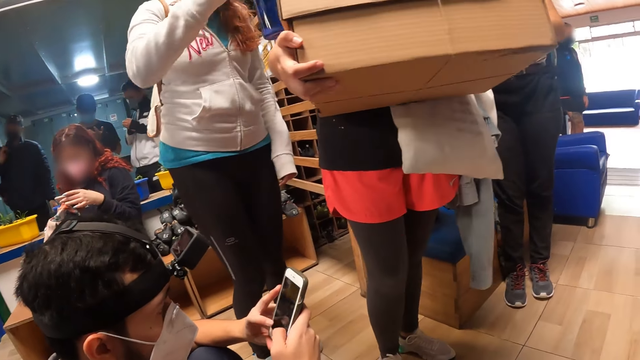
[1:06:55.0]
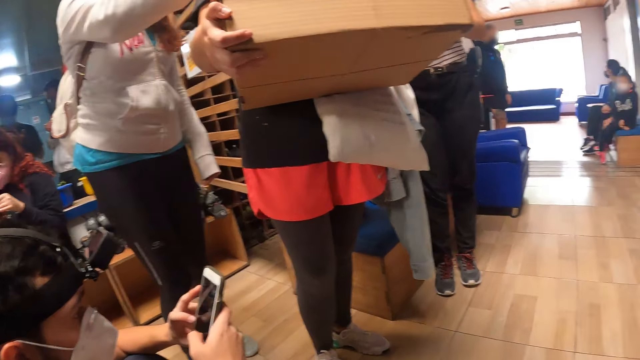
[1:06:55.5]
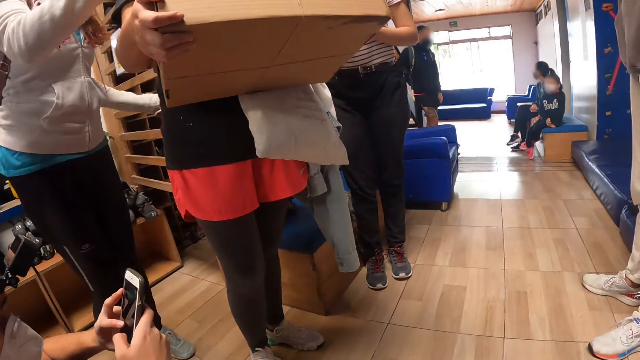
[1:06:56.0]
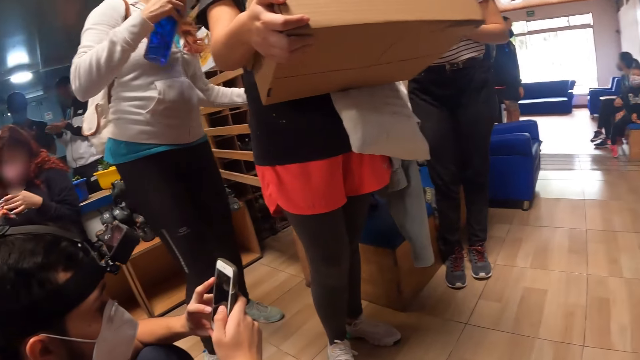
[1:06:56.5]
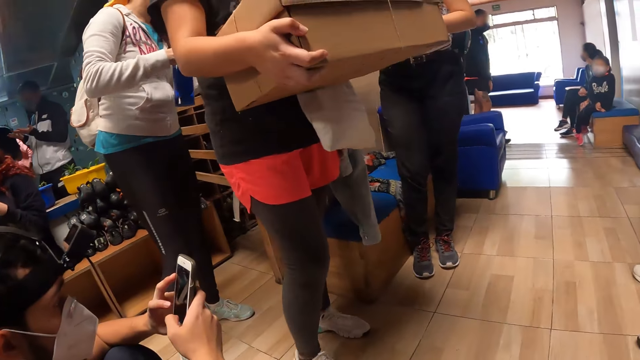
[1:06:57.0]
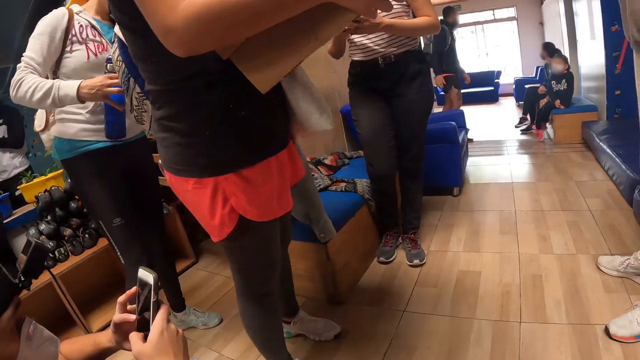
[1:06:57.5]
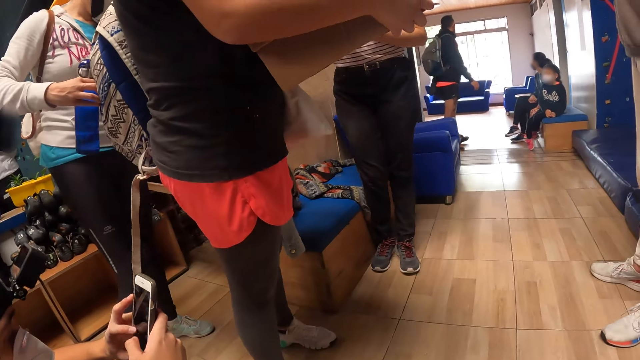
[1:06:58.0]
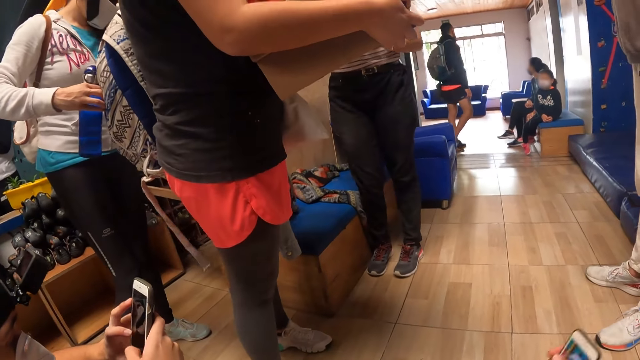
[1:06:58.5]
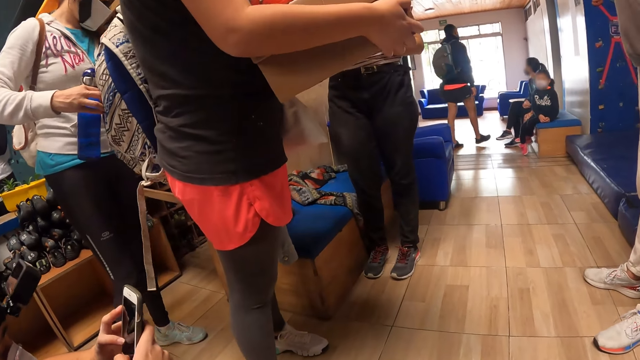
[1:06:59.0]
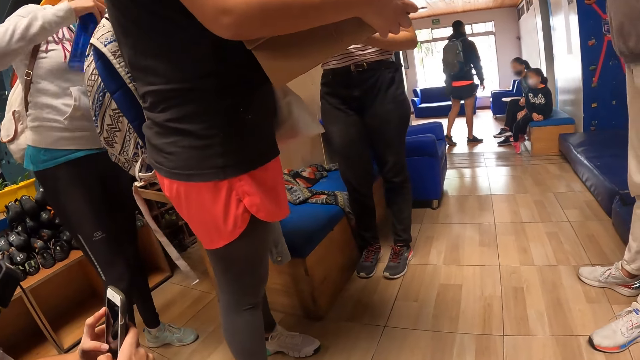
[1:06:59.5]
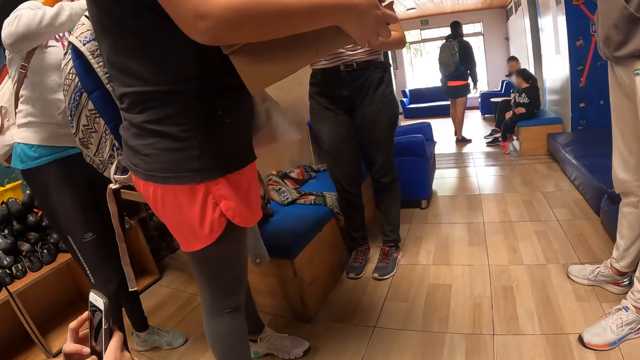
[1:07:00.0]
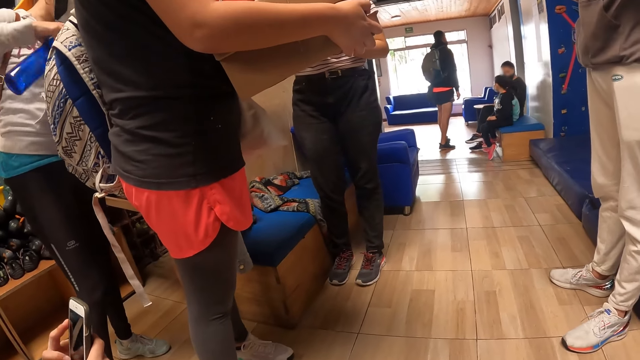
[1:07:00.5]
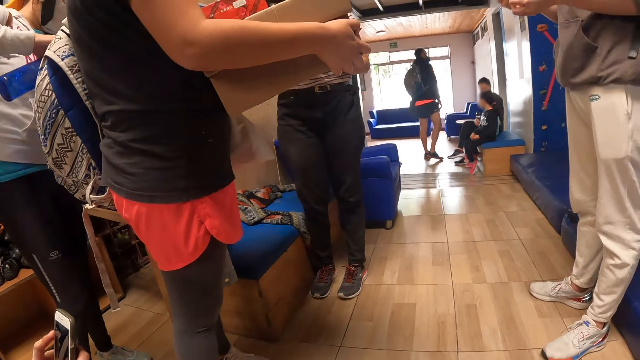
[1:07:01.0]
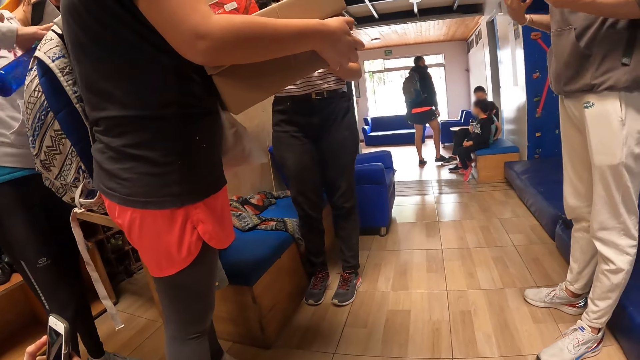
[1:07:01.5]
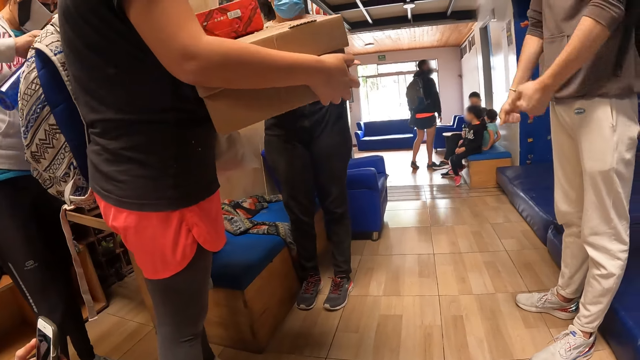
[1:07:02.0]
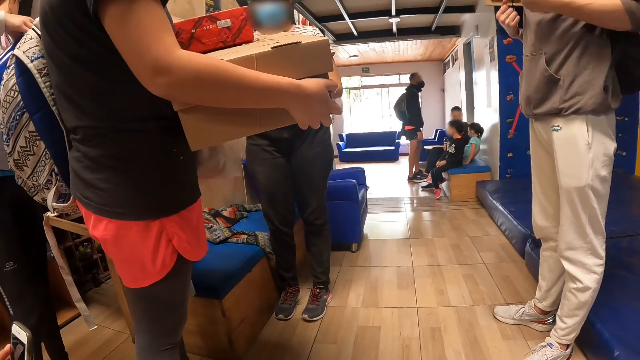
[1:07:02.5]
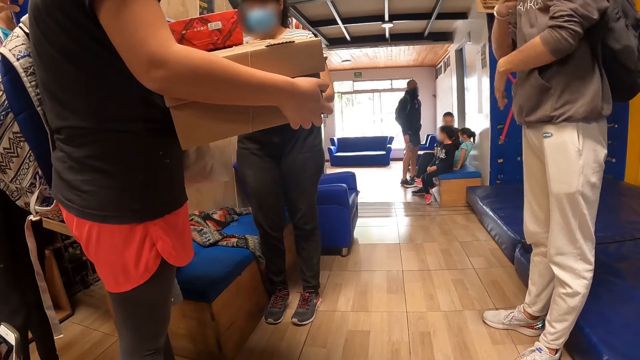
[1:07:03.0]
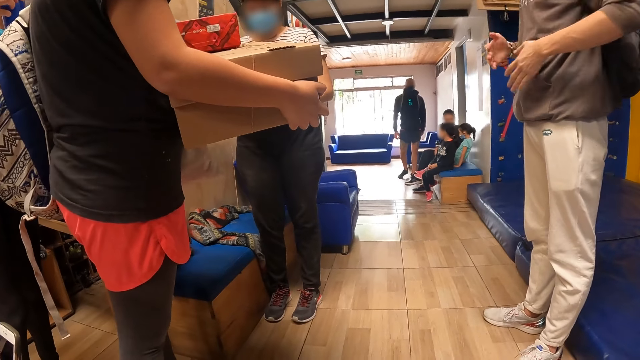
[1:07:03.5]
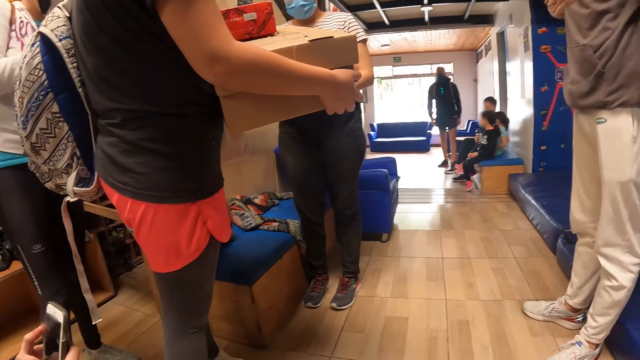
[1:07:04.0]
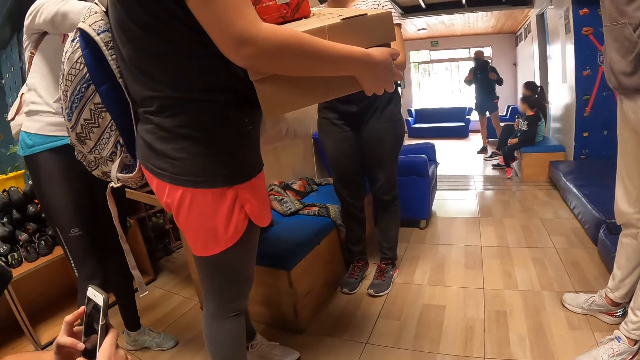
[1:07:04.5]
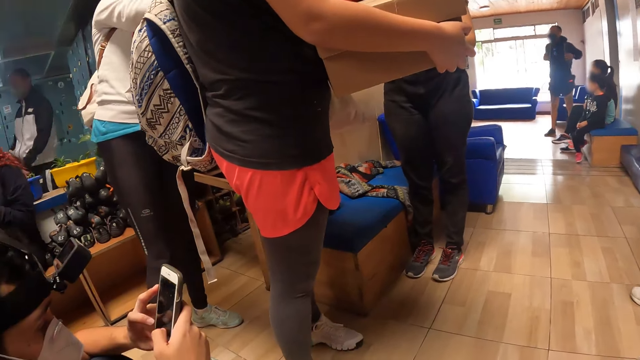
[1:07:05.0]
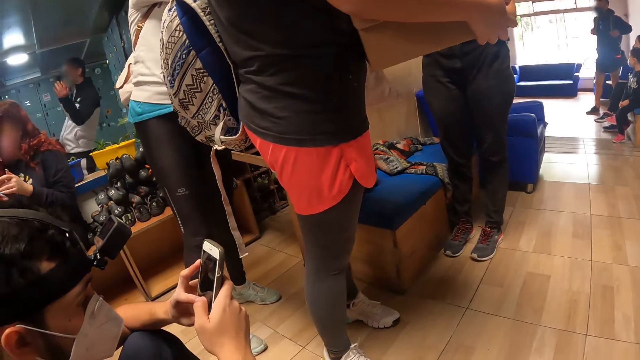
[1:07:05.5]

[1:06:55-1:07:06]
A woman puts the water bottle in her right hand in a backpack at the back of another woman.

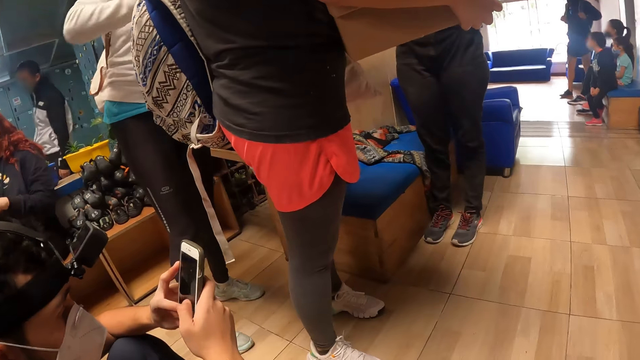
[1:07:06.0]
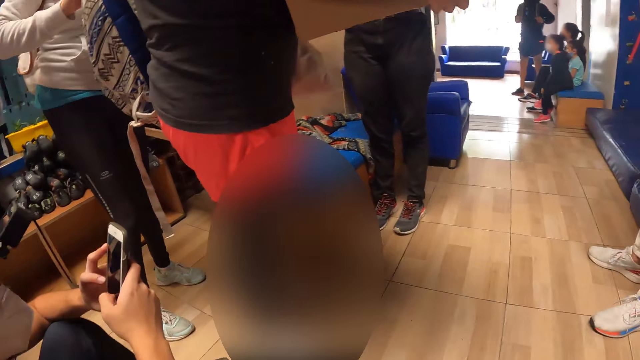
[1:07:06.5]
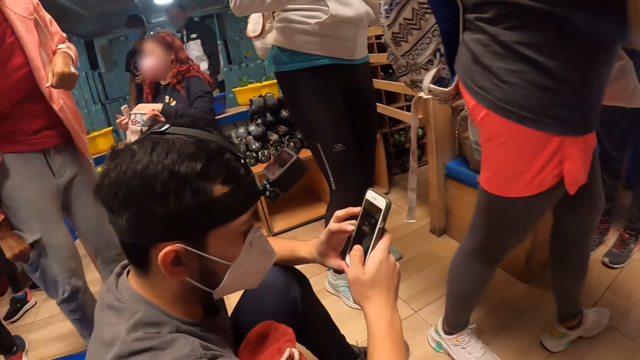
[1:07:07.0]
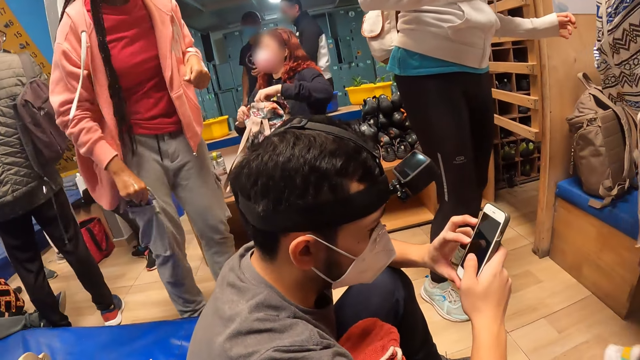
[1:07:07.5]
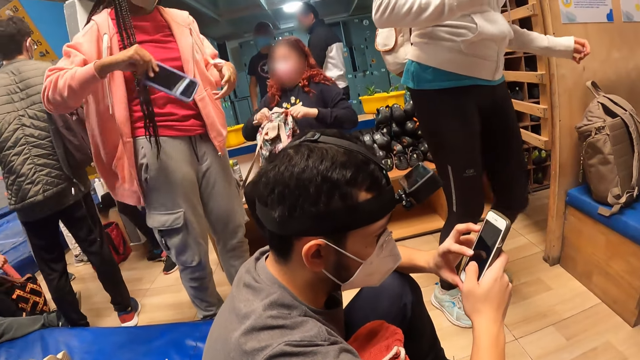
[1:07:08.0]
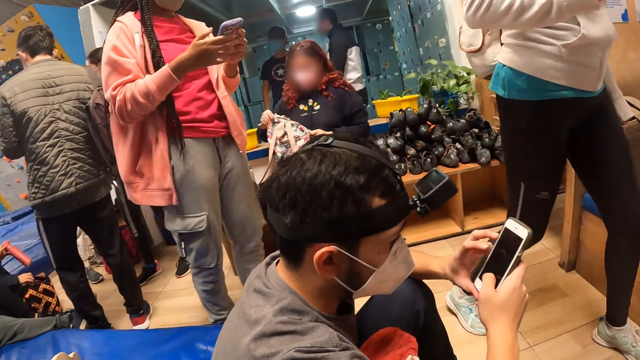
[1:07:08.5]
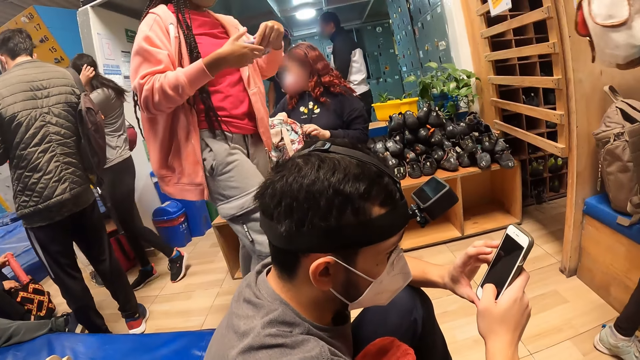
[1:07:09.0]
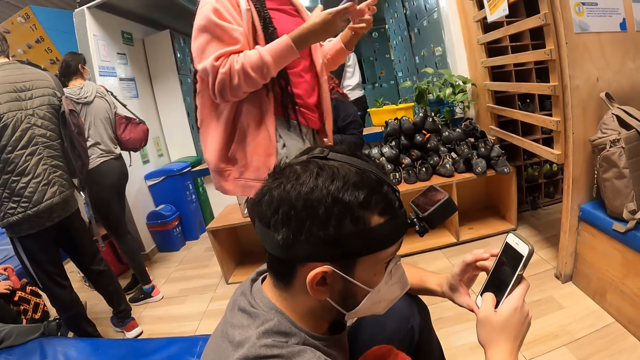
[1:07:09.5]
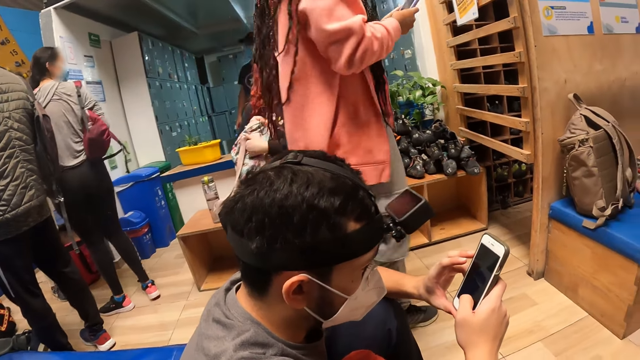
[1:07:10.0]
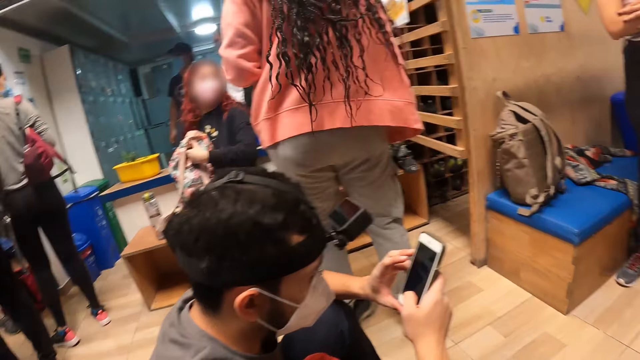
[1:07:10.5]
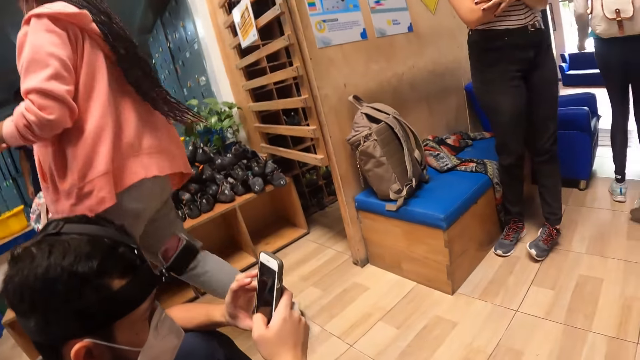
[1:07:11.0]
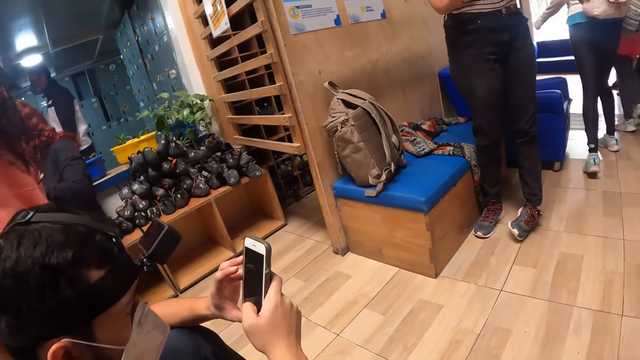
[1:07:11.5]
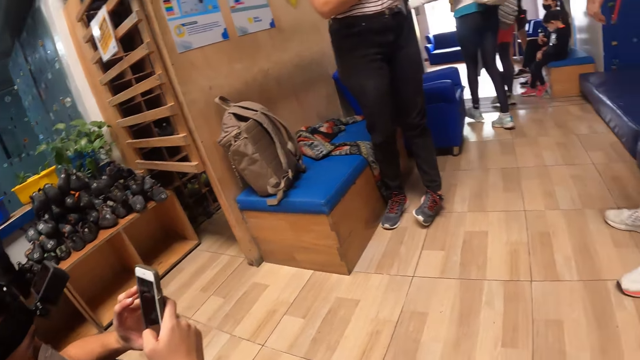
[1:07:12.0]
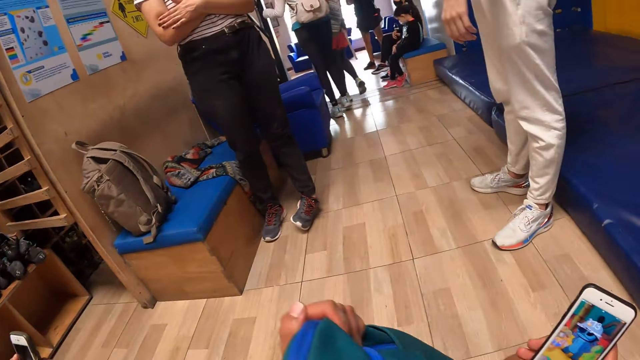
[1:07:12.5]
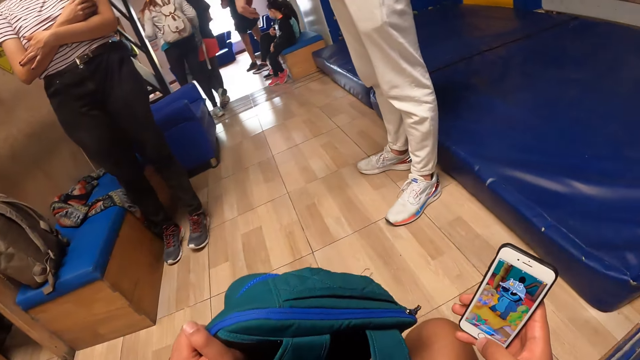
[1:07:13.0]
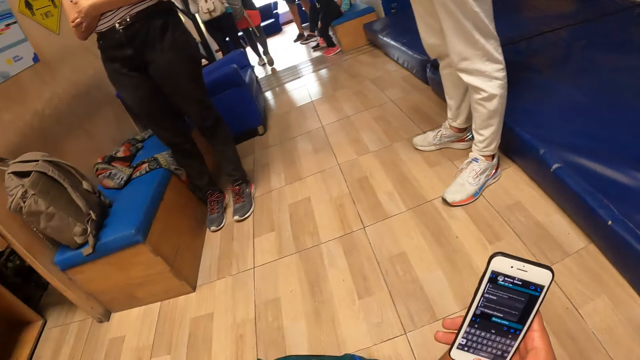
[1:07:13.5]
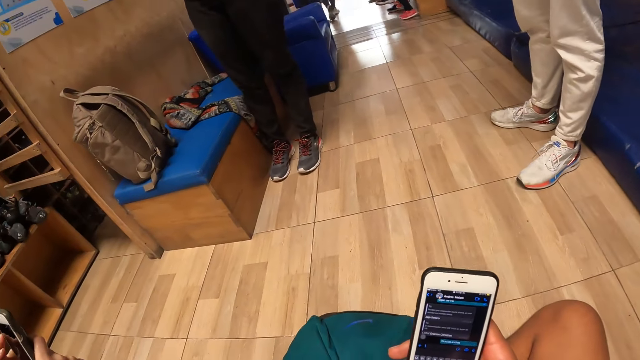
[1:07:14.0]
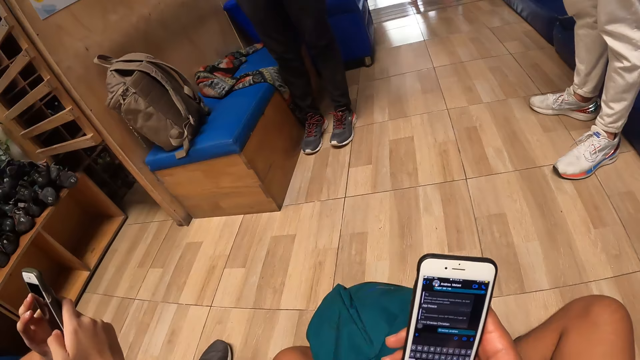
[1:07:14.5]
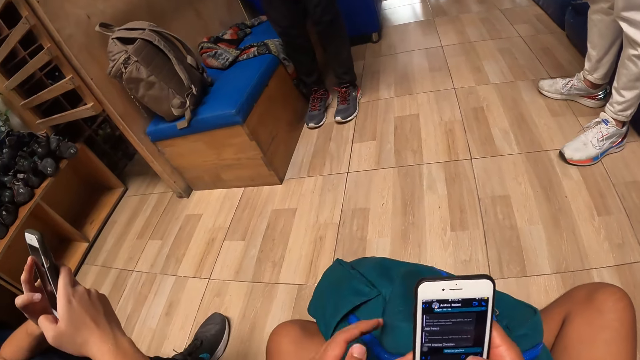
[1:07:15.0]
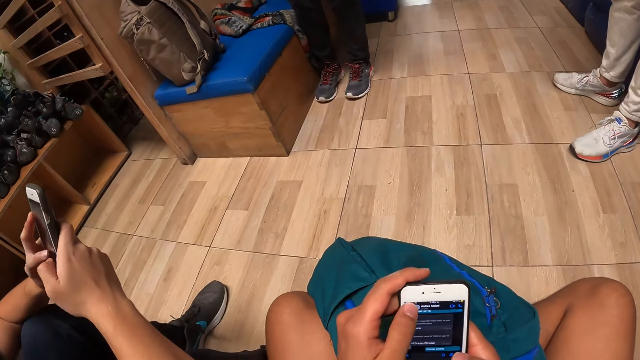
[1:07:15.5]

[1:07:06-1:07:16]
A woman takes a phone from the pocket of her trousers with her right hand. Another woman zips a backpack on her lap. The first woman holds the phone with both hands, presses the phone with her right hand and flips the phone in her hands. The camera wearer drops the backpack in his left hand on the floor. He presses the phone with his right hand. He presses the phone with both hands.
